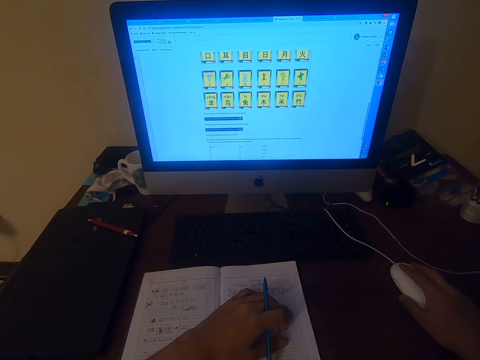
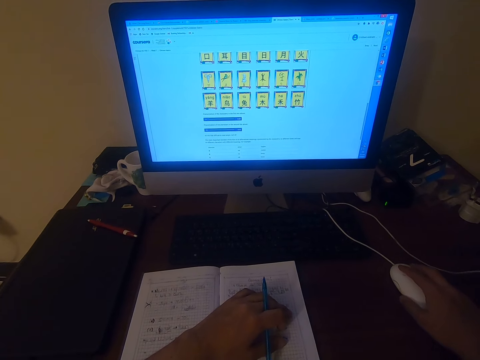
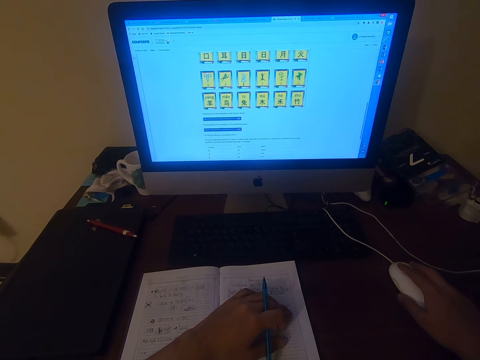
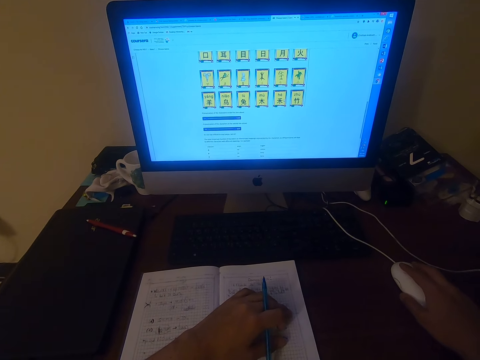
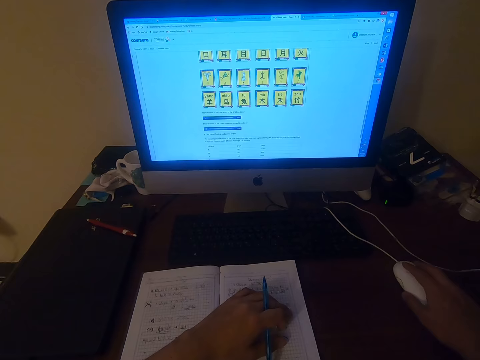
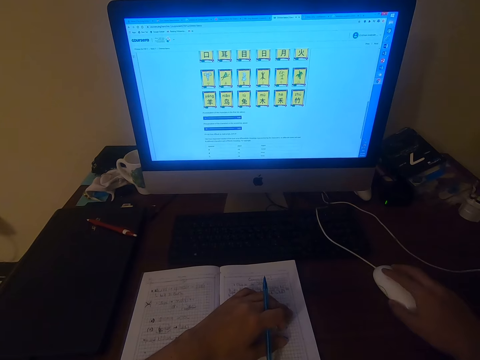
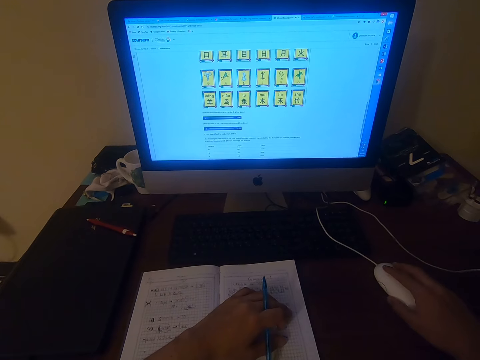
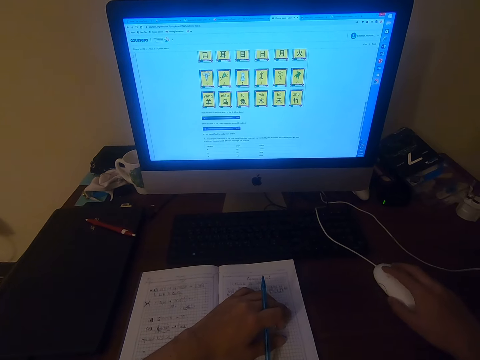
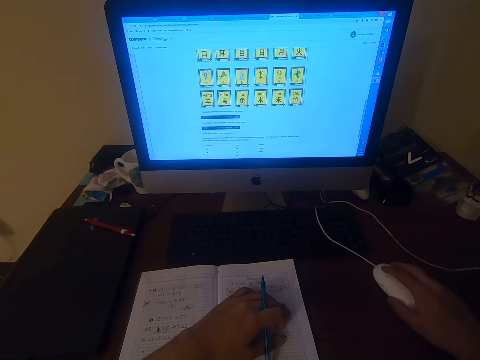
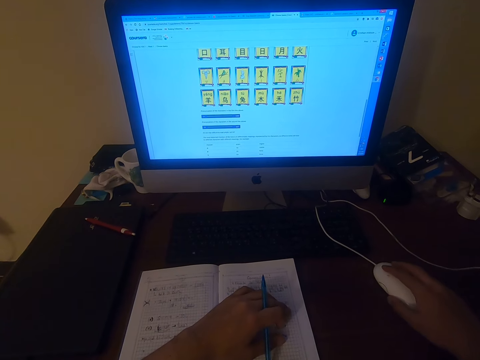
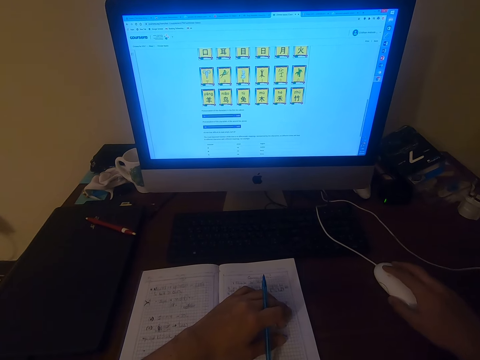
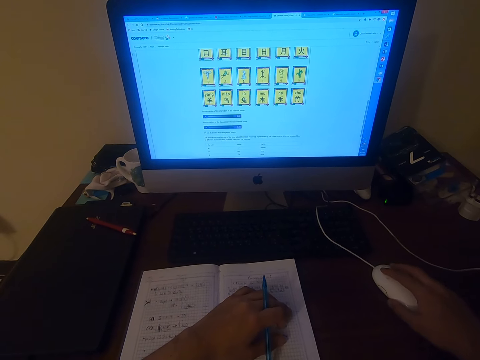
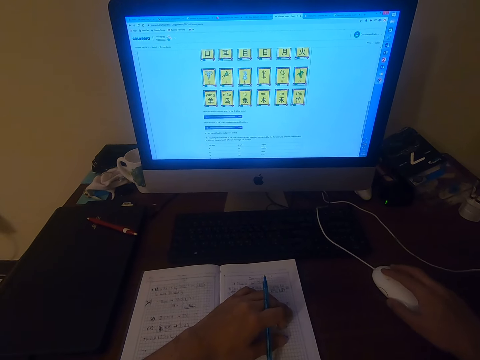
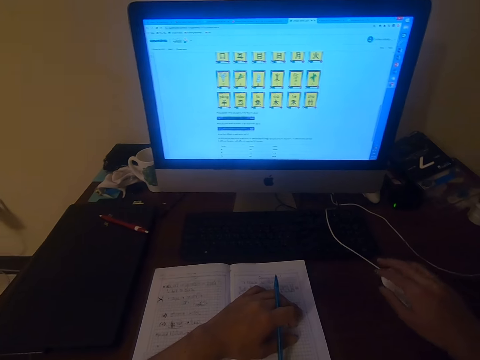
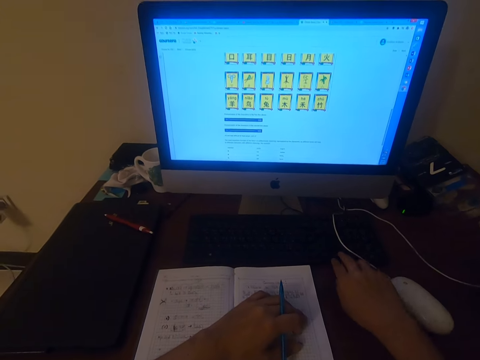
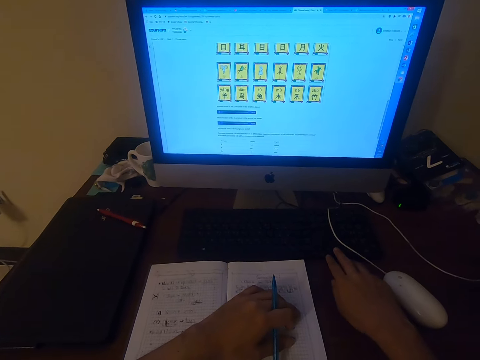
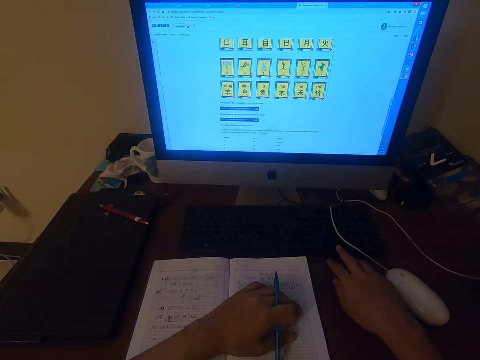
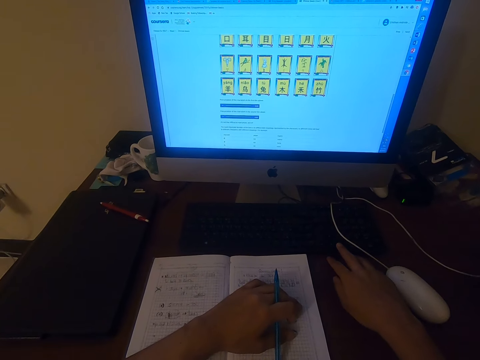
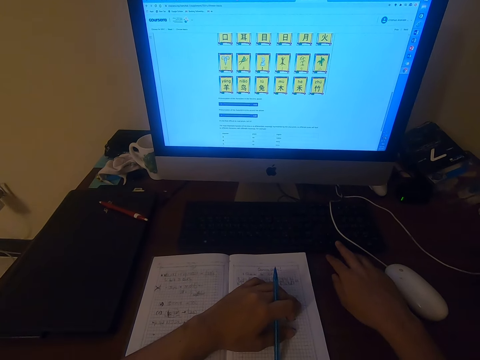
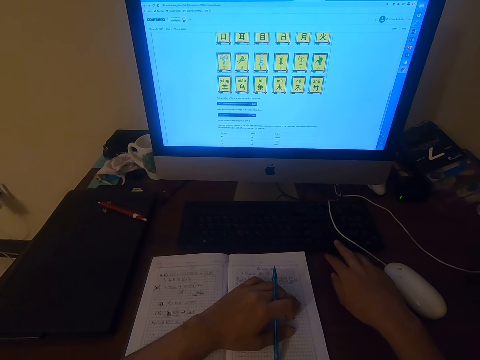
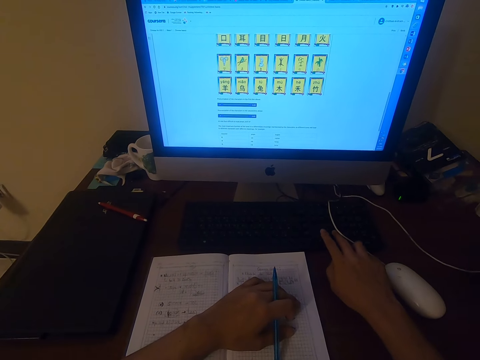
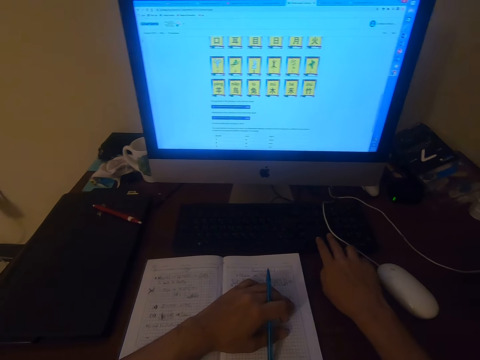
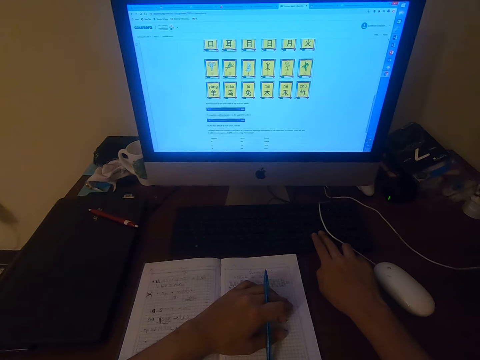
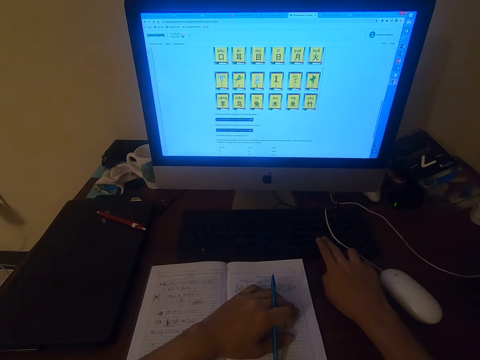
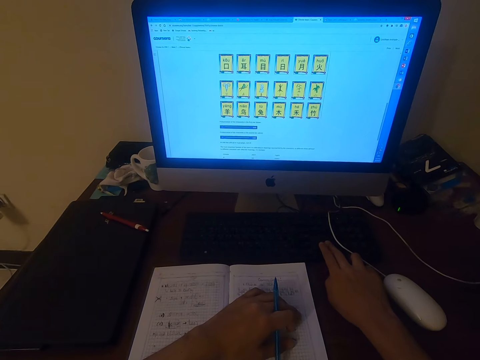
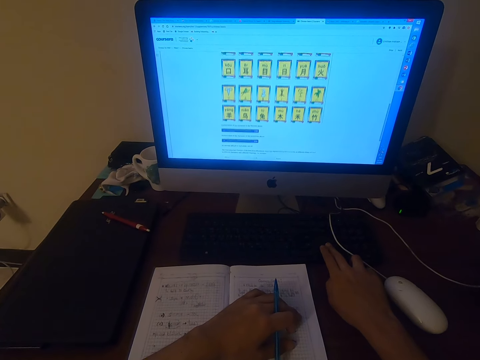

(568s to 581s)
The camera wearer clicks the mouse. They click the keyboard. They click the keyboard again.

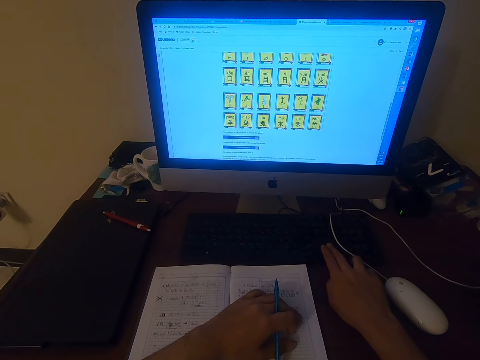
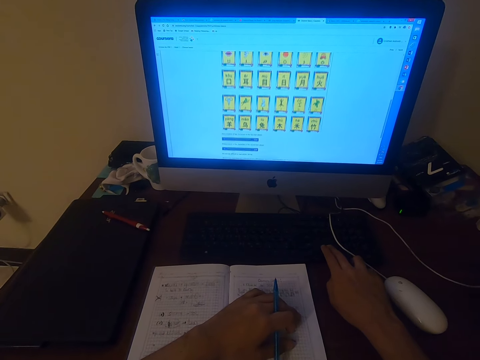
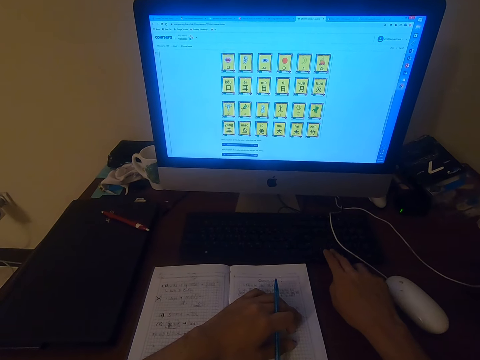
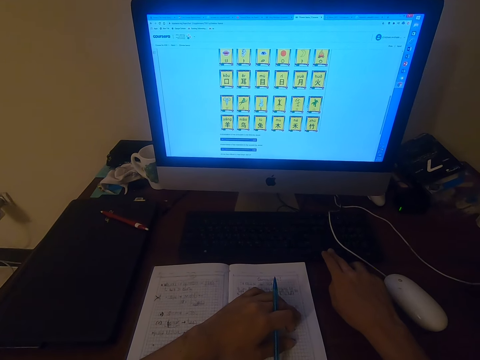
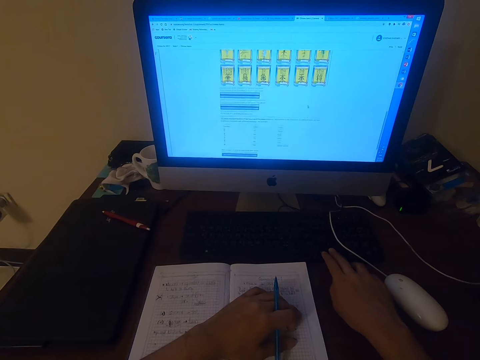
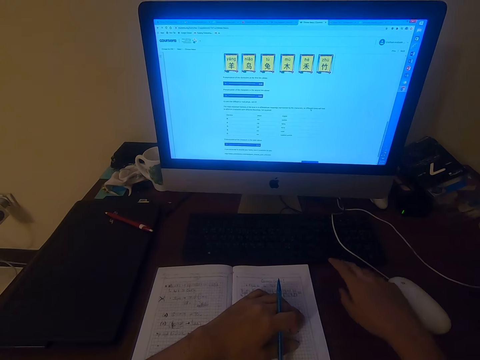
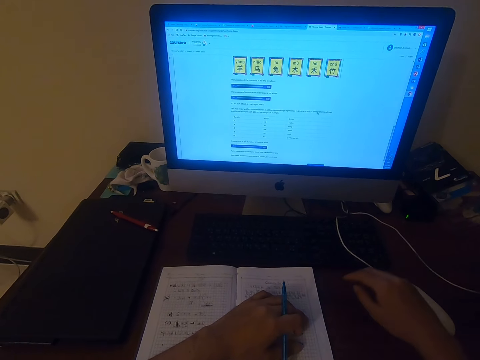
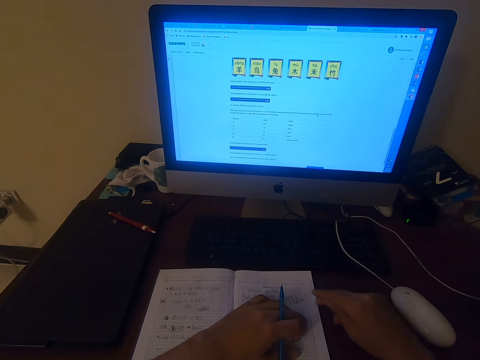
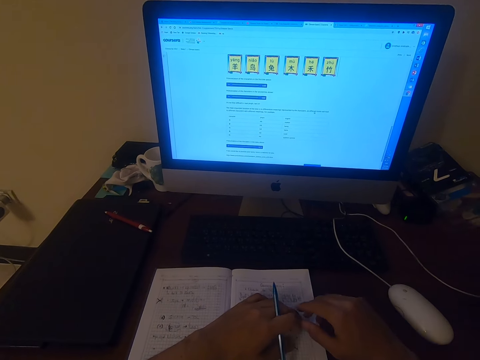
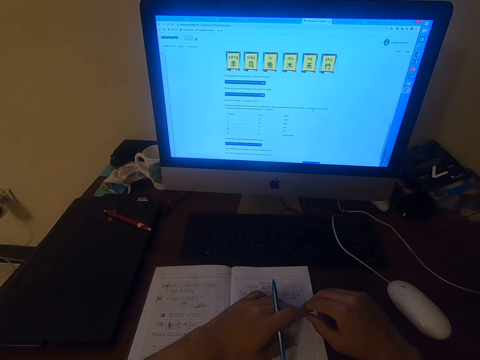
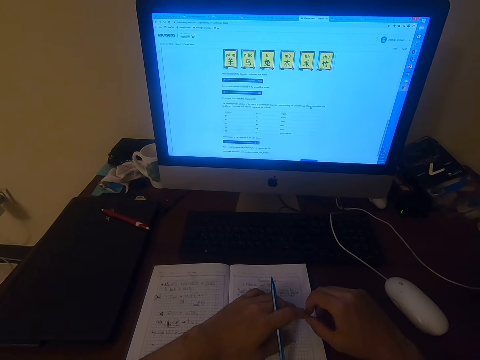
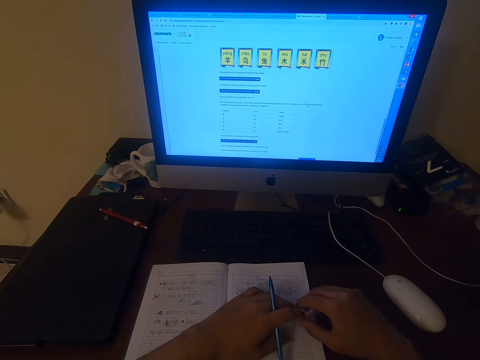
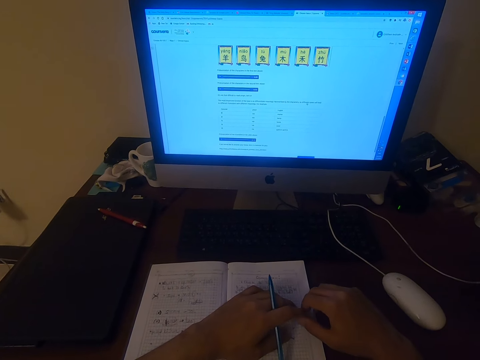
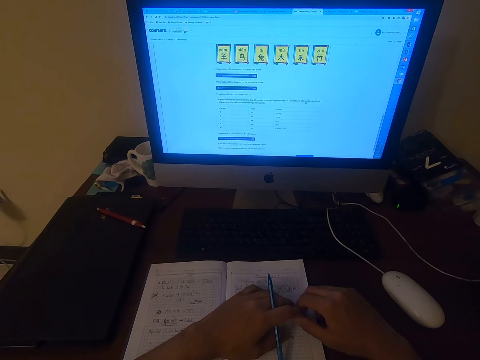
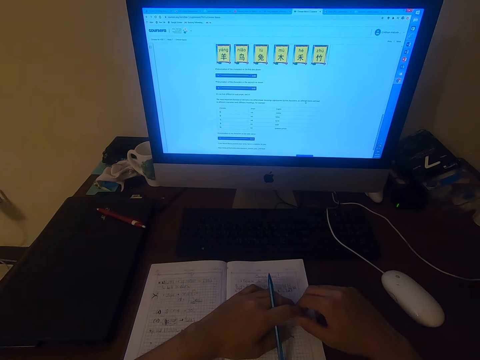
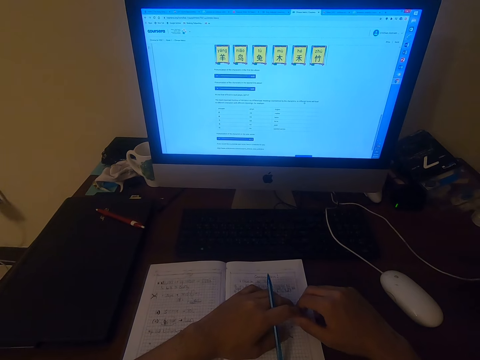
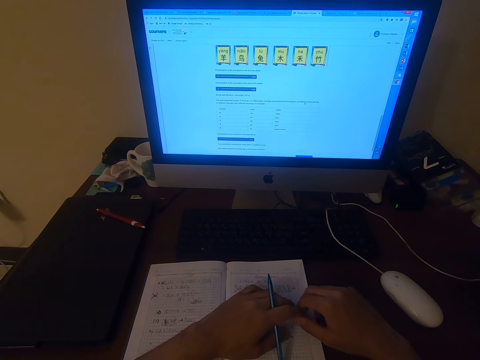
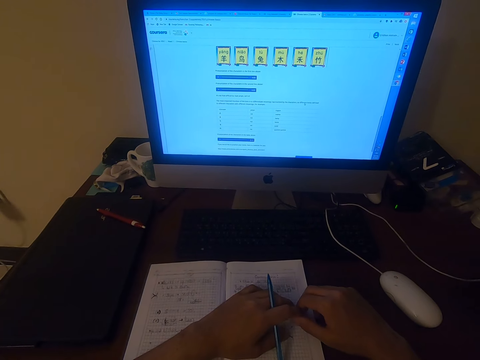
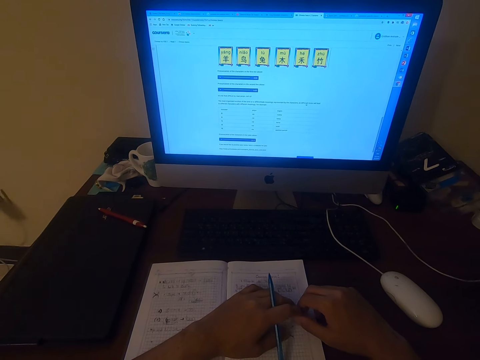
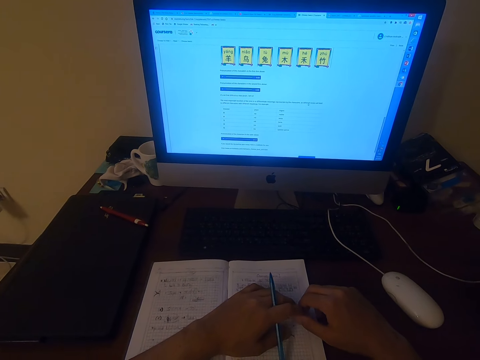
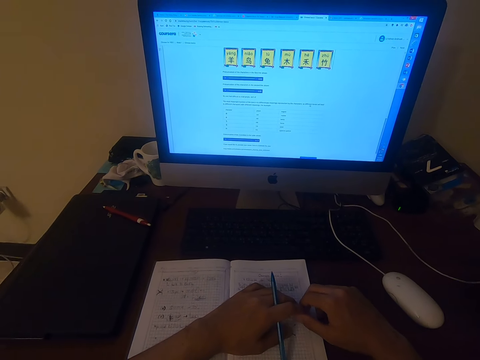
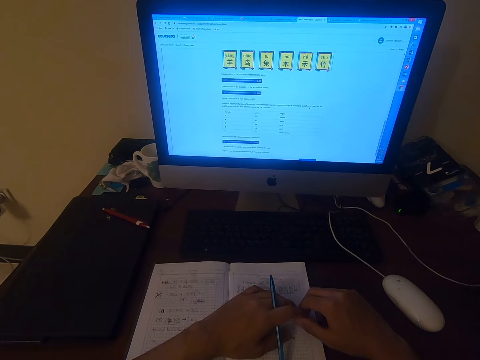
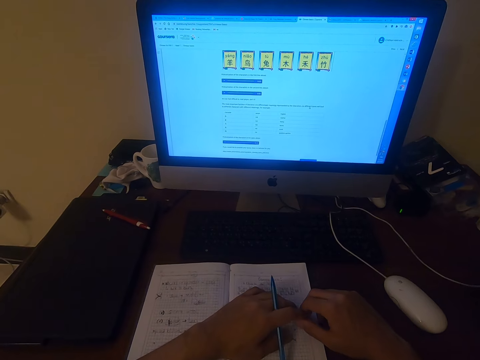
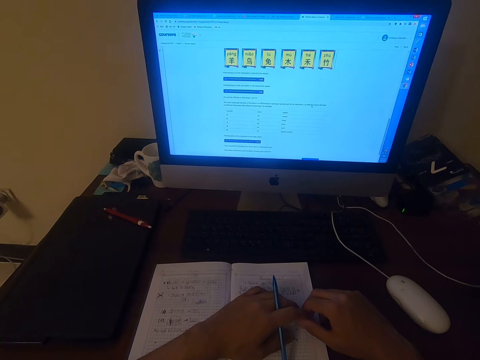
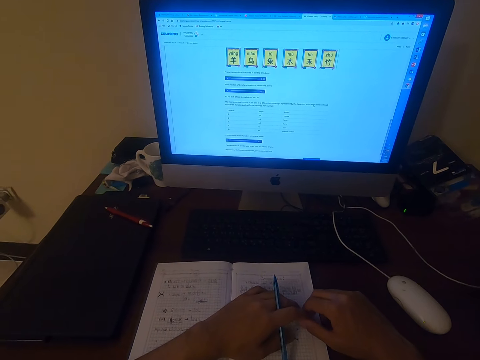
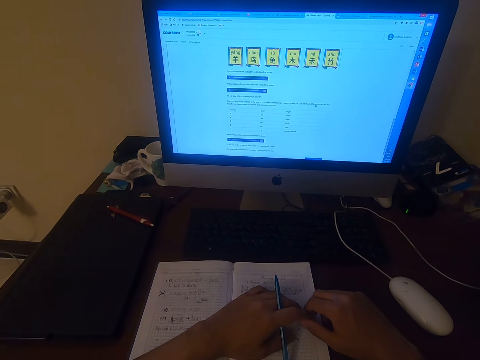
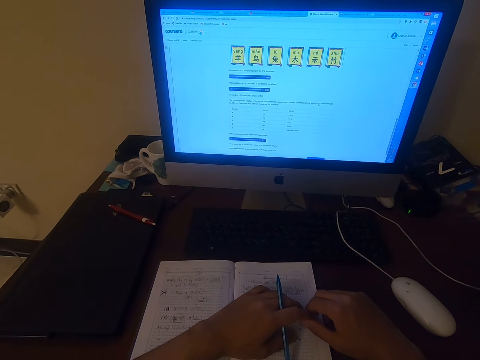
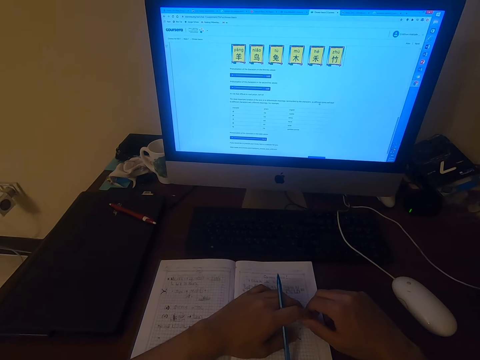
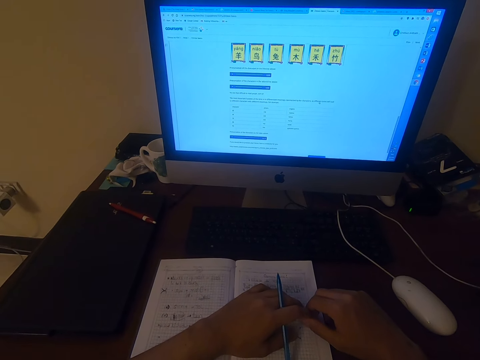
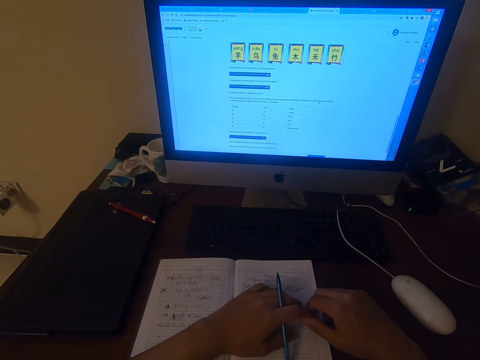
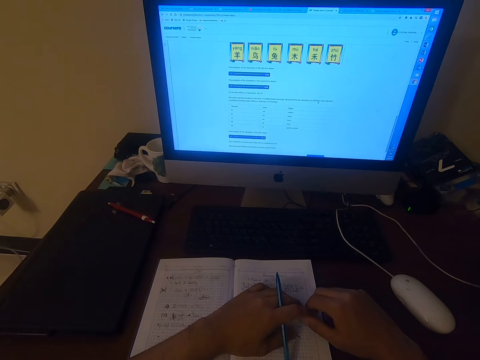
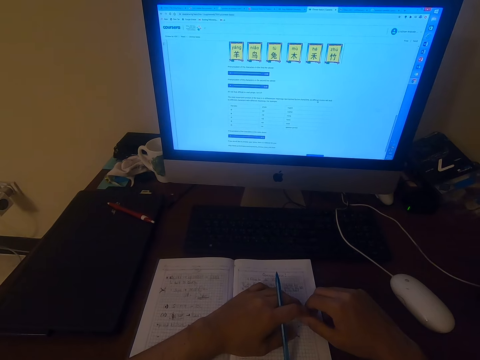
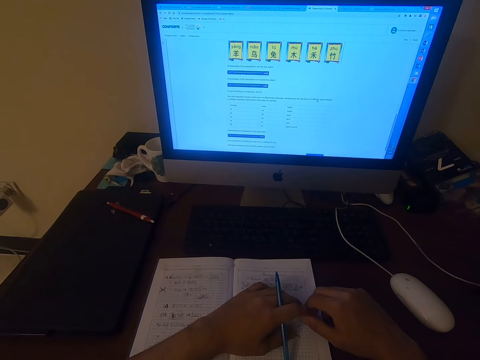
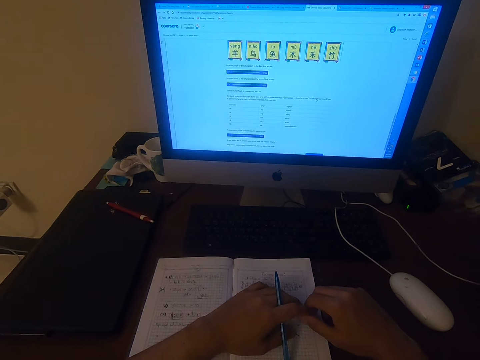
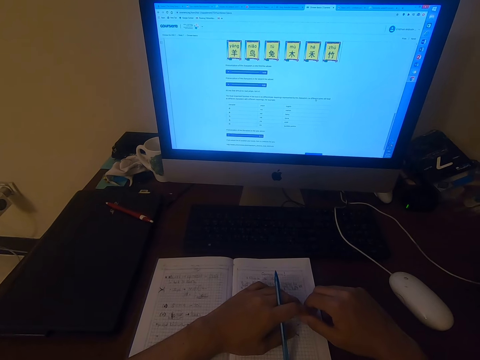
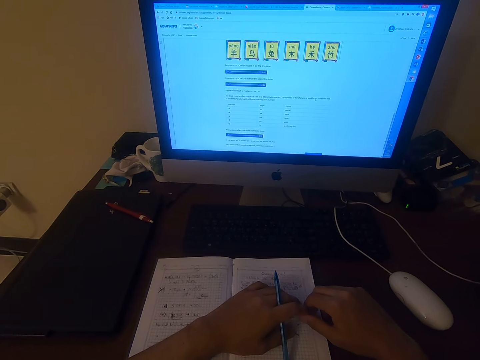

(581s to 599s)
The camera wearer clicks the keyboard. They click the keyboard again. They look at the computer.
